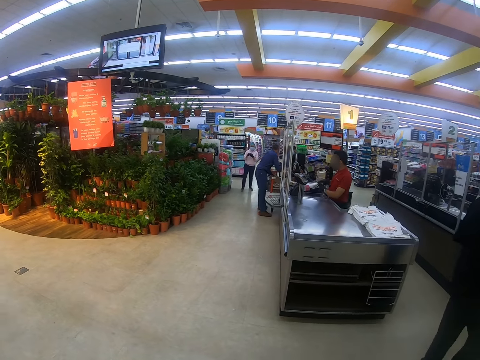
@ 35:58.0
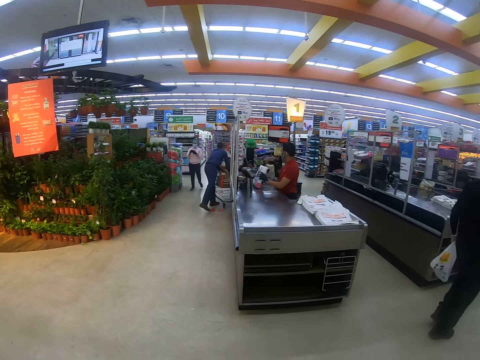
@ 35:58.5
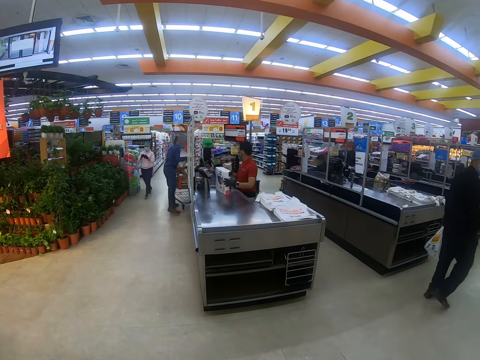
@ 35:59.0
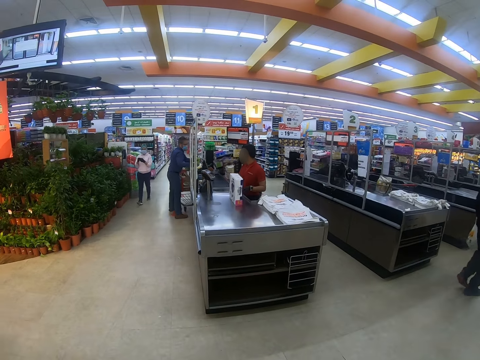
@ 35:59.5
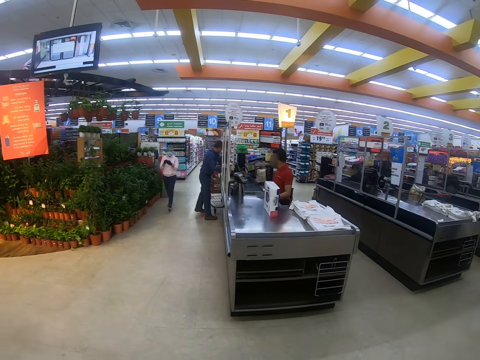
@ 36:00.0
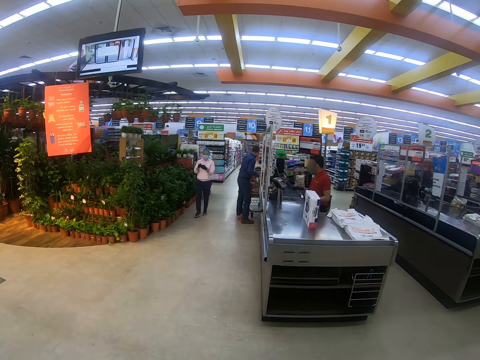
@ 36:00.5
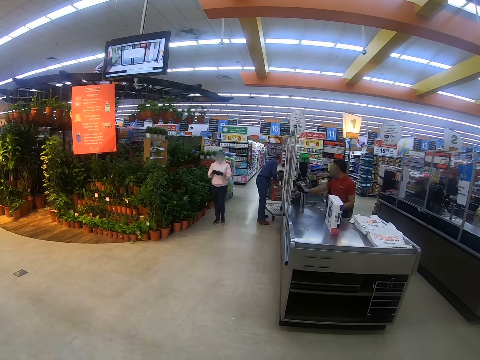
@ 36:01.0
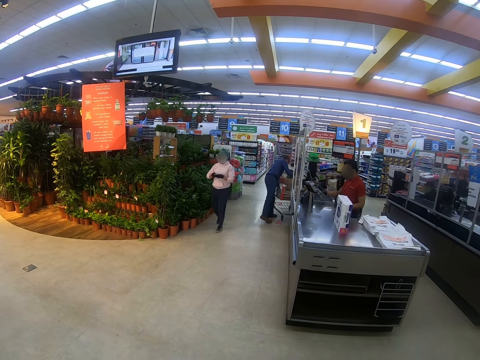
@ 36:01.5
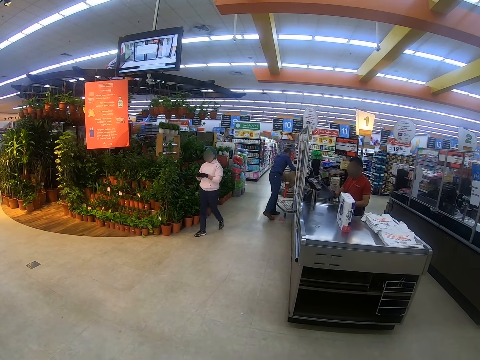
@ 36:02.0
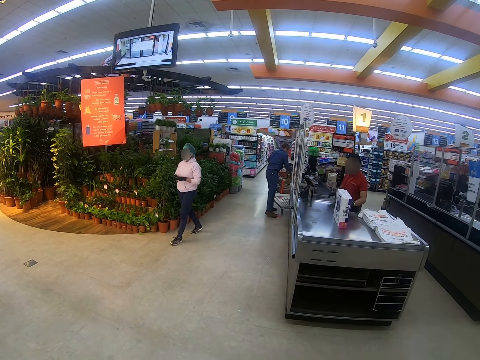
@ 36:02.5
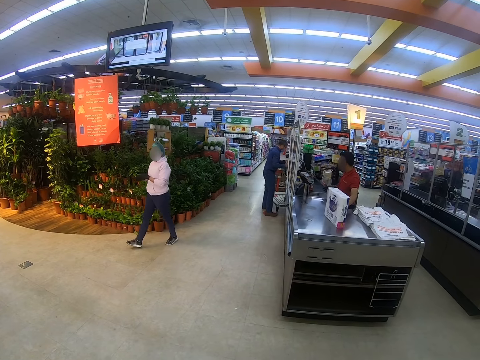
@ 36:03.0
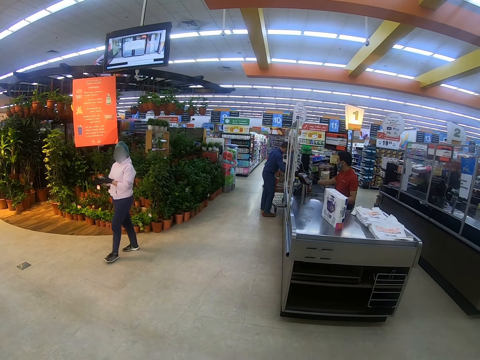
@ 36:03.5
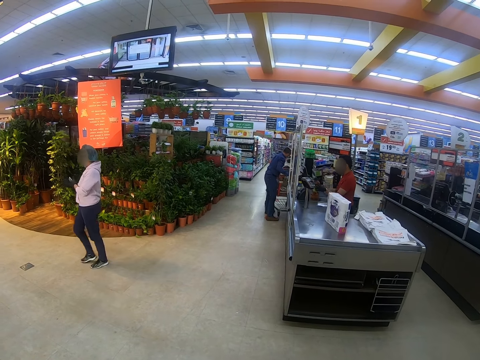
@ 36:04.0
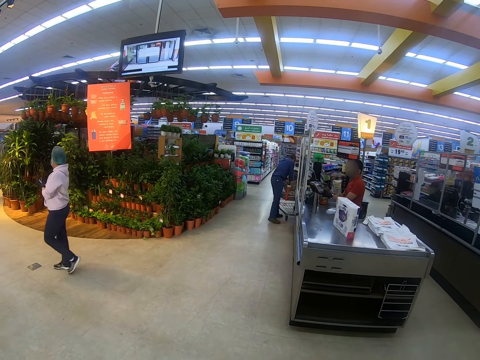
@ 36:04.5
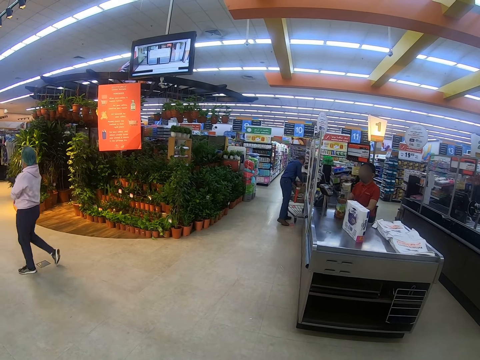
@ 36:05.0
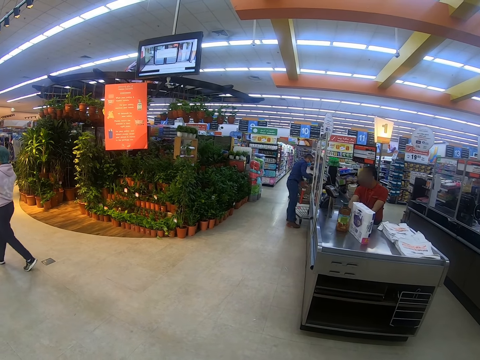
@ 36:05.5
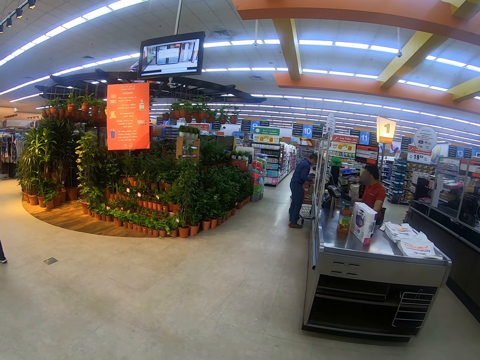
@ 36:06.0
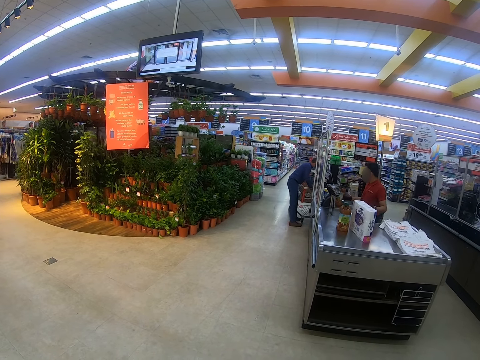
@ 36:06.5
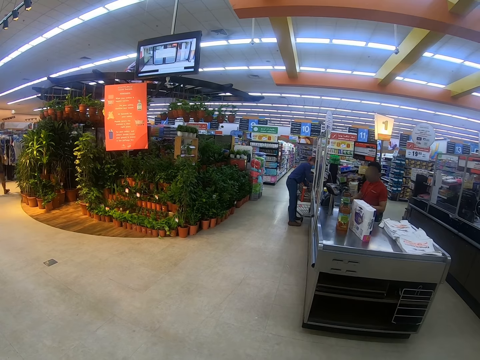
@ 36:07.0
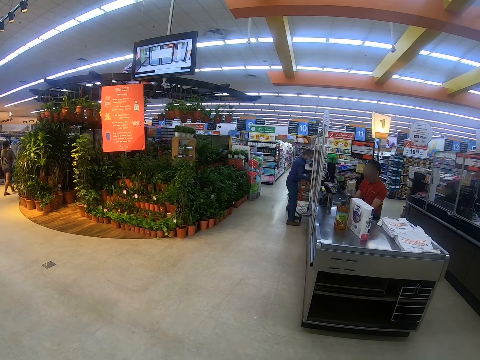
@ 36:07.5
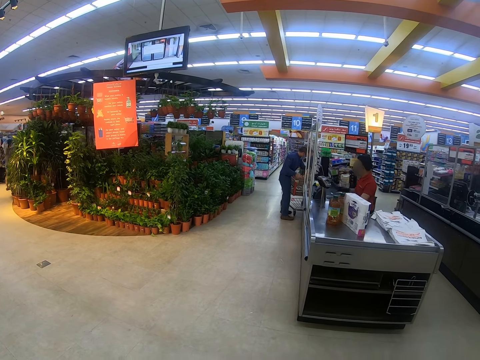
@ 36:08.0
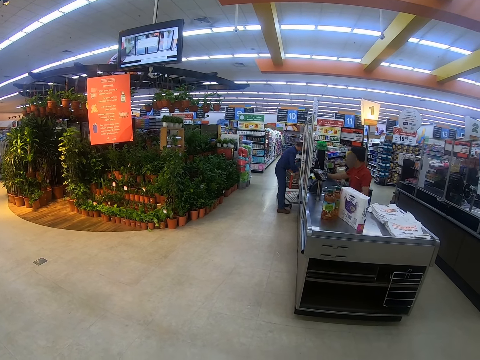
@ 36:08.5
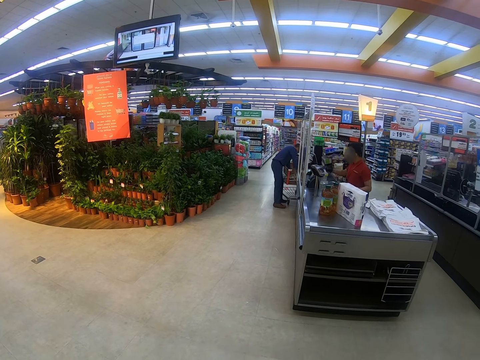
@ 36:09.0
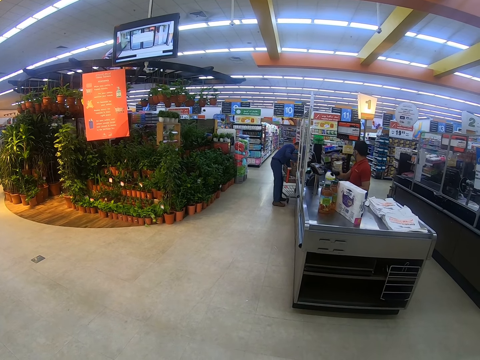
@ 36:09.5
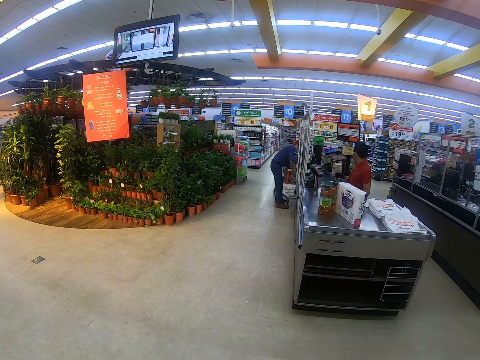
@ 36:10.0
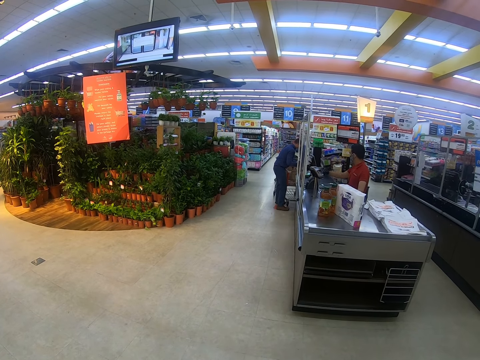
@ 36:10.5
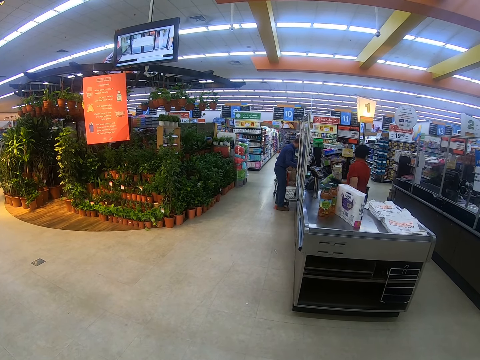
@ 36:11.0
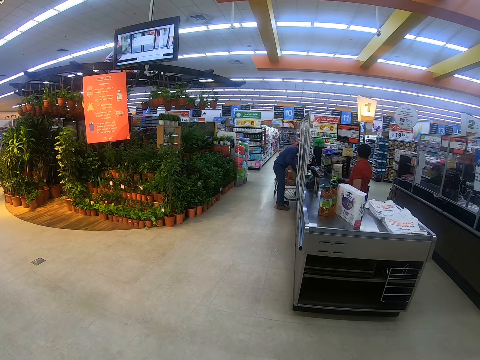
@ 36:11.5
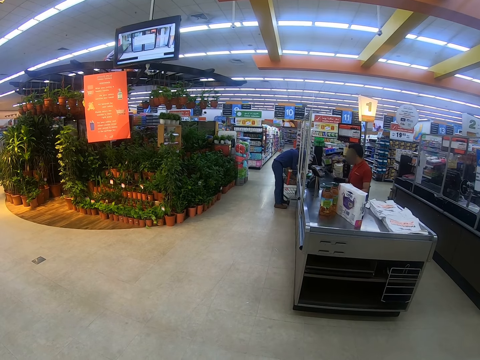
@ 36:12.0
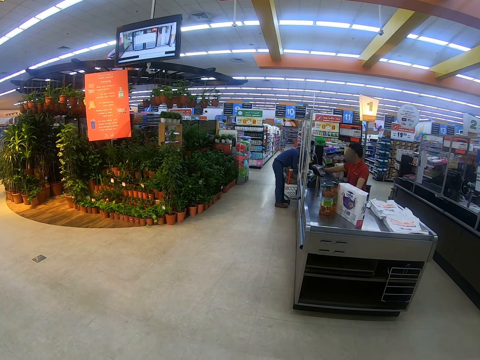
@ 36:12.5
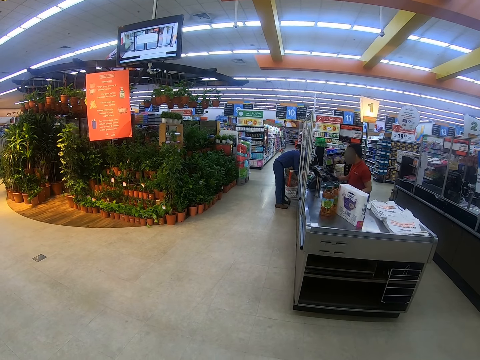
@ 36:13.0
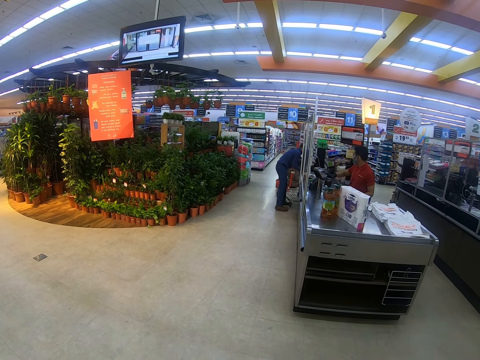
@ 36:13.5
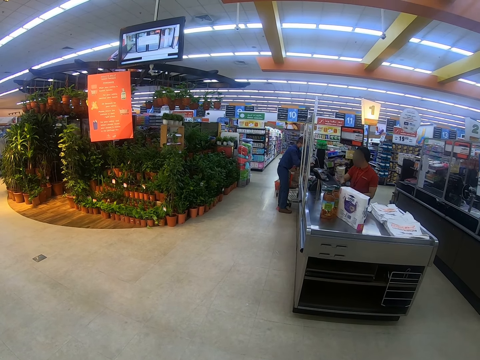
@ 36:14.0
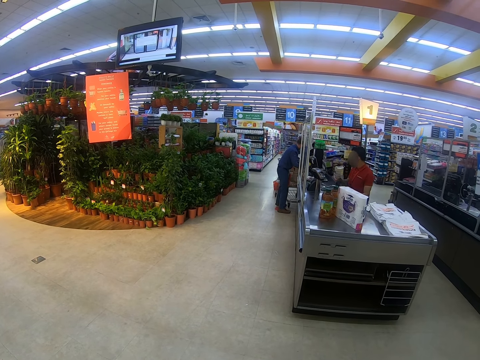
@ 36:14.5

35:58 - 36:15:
A man puts the items on the counter. Another man moves the box. A lady steps forward. The other man moves the bottle. The other man moves the bottle again. Another lady steps forward. The other man moves the bottle. The other man moves the packet. The other man moves the packet again.

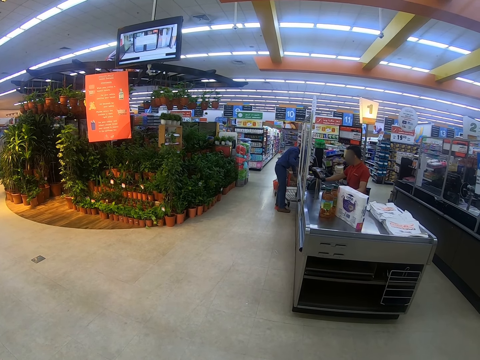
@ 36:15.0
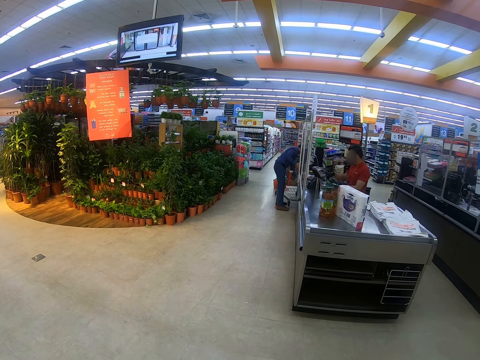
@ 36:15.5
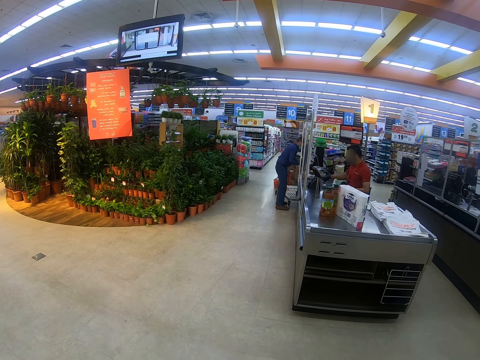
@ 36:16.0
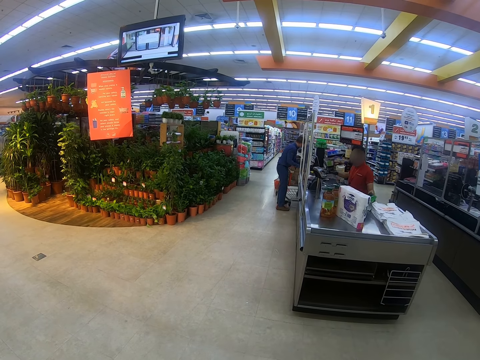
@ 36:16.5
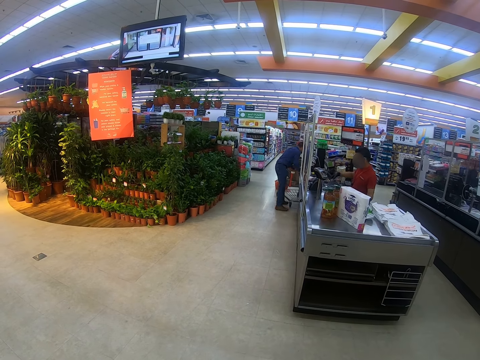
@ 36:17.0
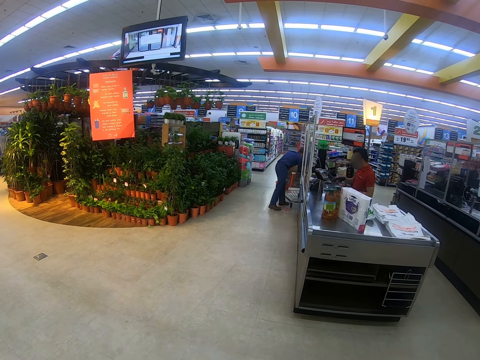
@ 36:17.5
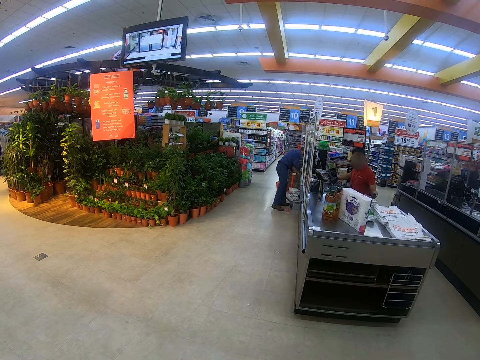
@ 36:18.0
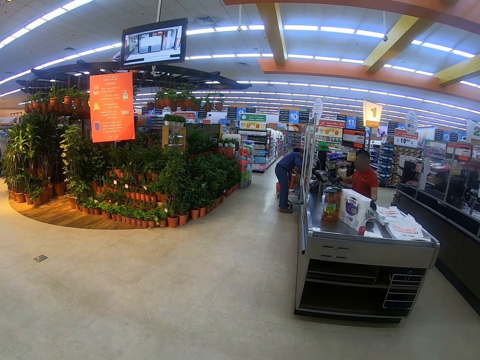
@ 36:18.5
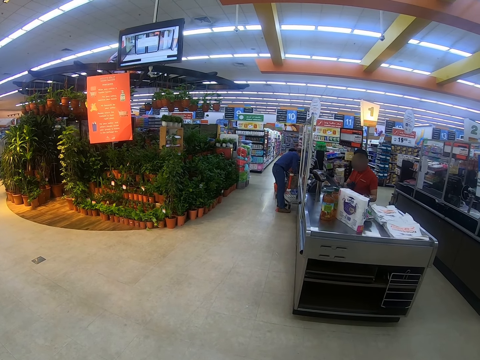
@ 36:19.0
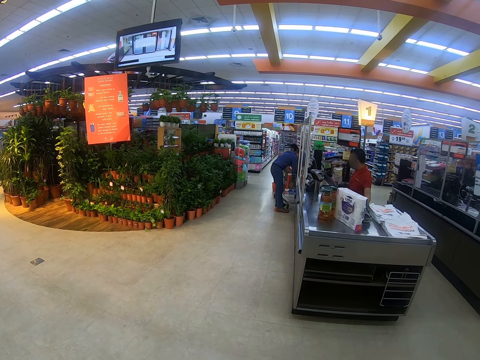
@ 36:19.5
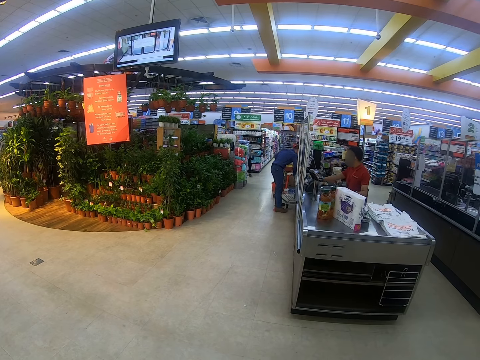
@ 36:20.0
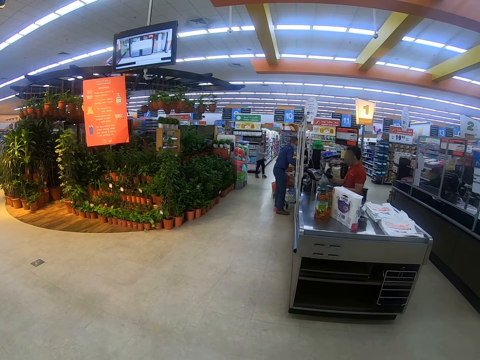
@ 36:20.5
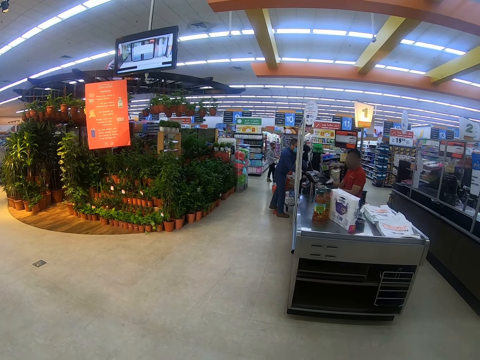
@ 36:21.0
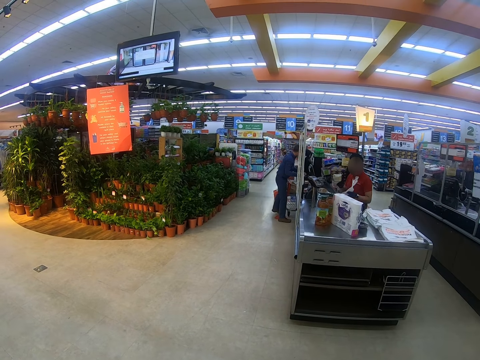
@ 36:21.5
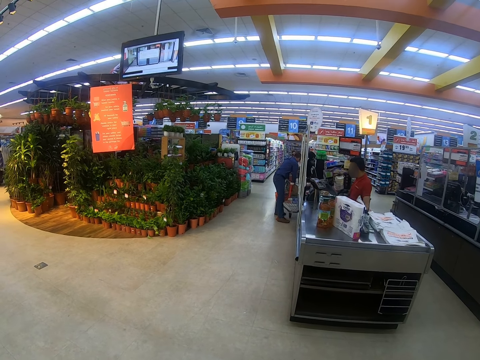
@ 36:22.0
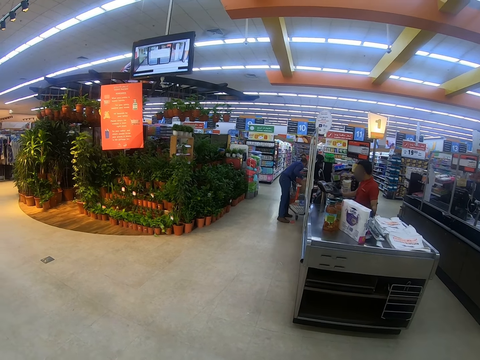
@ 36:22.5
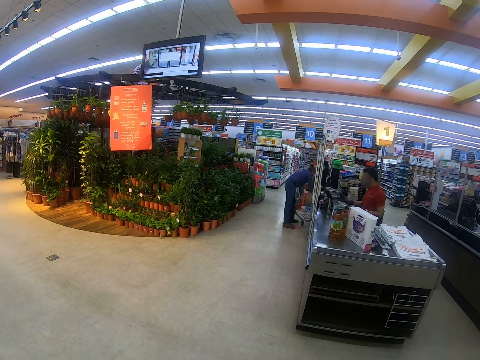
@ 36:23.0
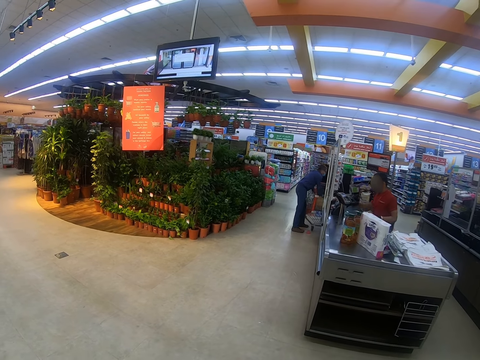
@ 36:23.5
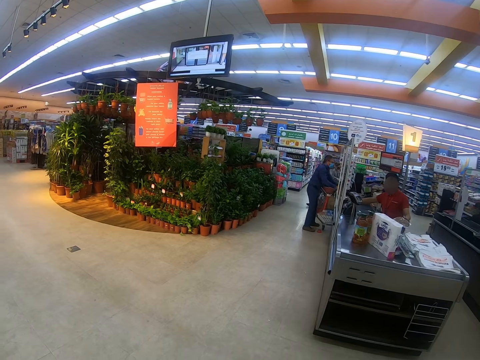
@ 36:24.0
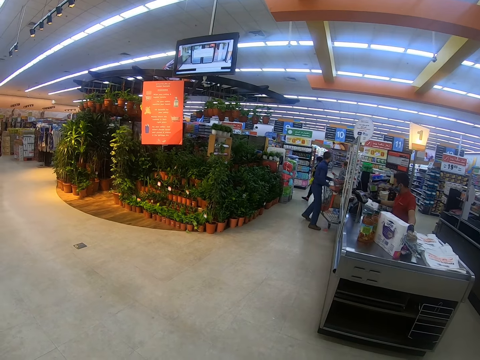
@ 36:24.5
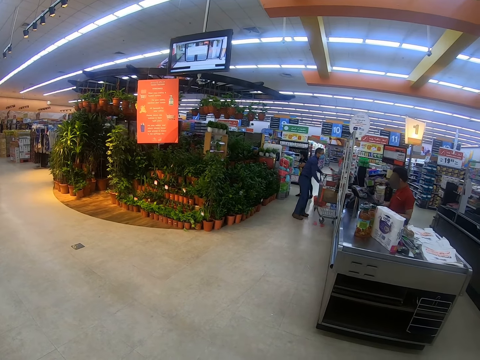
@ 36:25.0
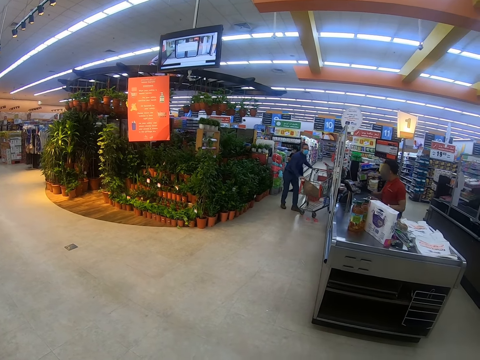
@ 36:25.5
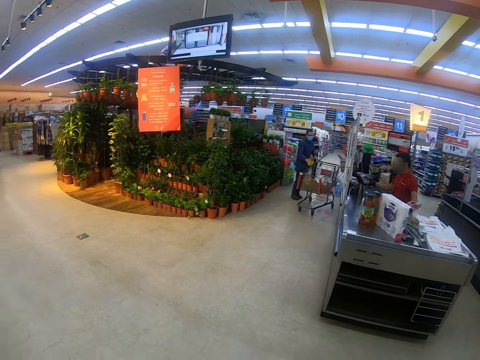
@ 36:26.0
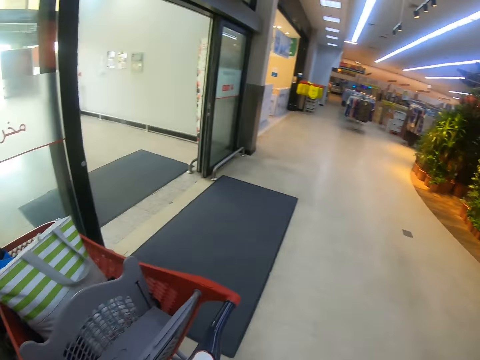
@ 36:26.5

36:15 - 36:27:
A man moves the packet repeatedly. A lady steps forward. The man moves the packet again. Another man puts the packet on the counter. A third man moves the trolley.
